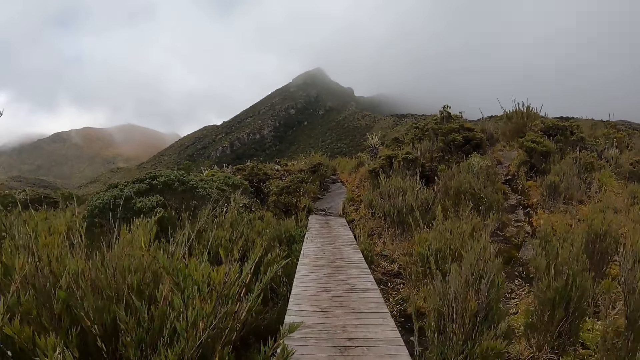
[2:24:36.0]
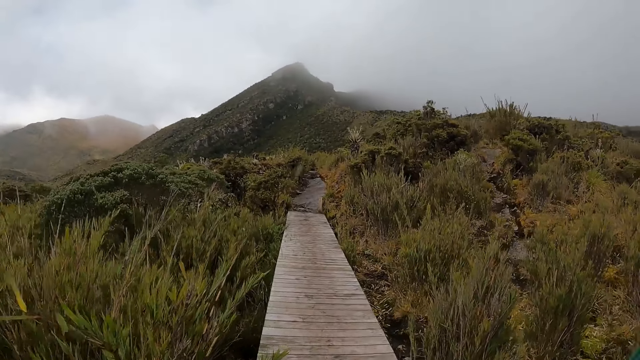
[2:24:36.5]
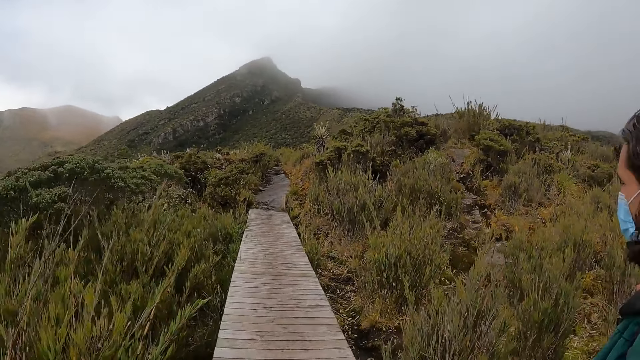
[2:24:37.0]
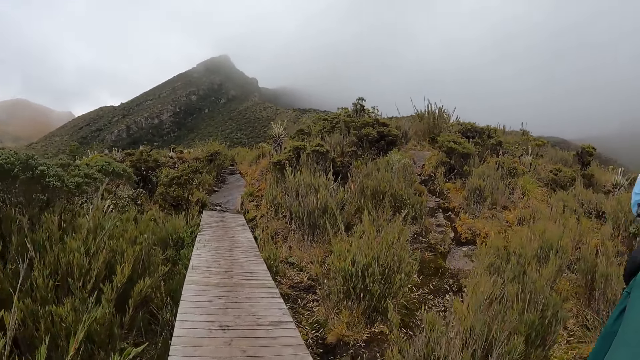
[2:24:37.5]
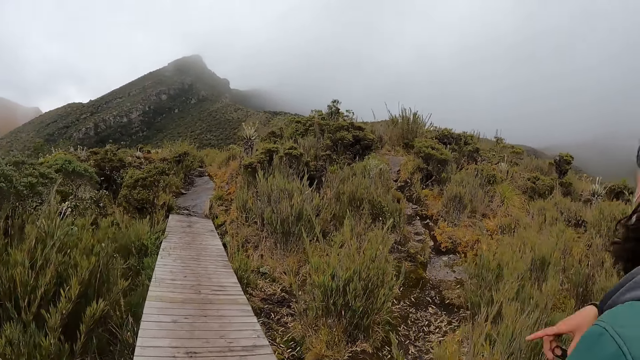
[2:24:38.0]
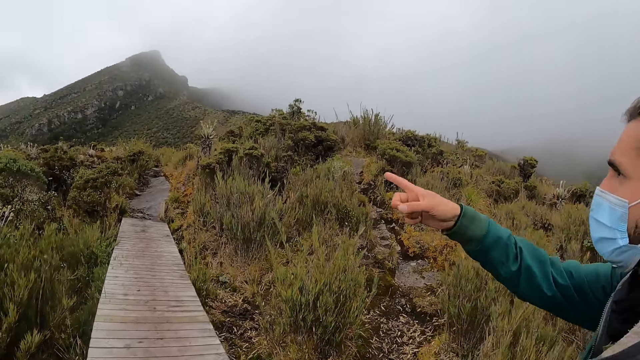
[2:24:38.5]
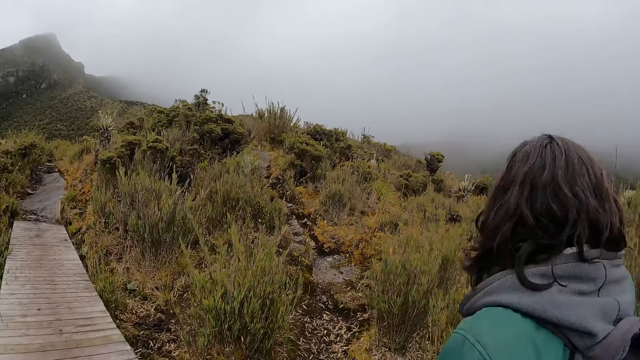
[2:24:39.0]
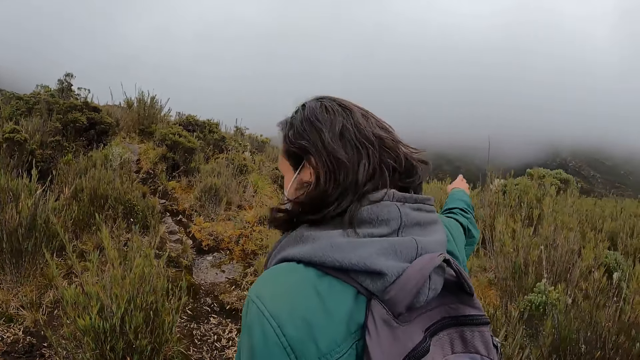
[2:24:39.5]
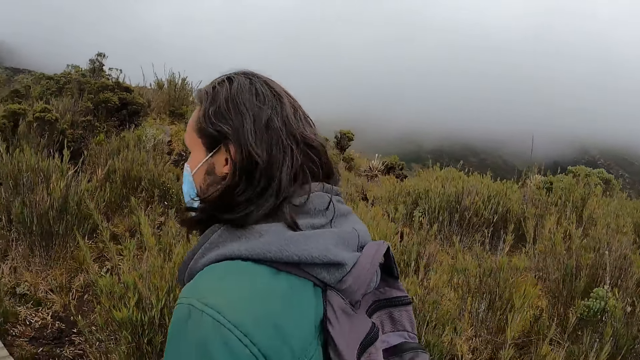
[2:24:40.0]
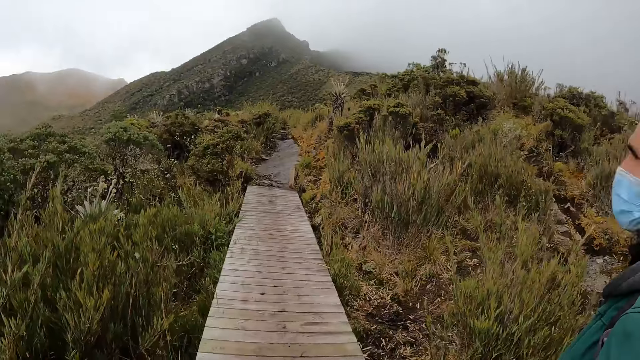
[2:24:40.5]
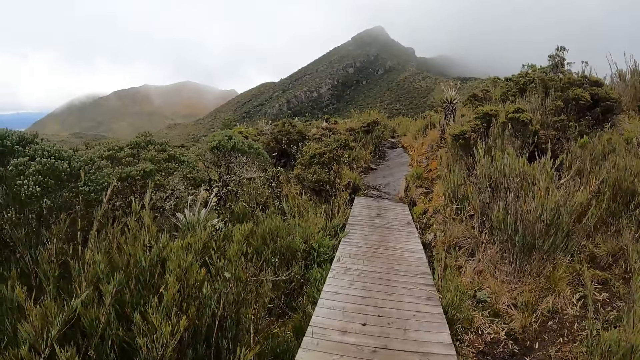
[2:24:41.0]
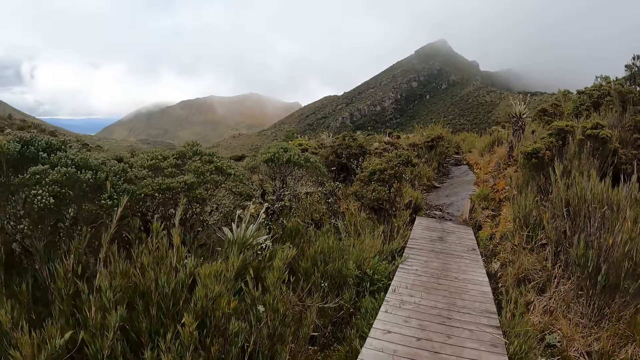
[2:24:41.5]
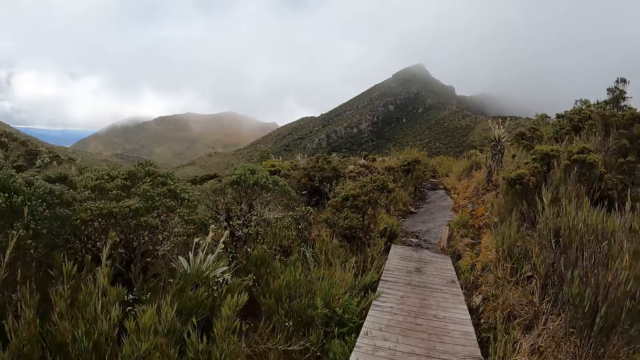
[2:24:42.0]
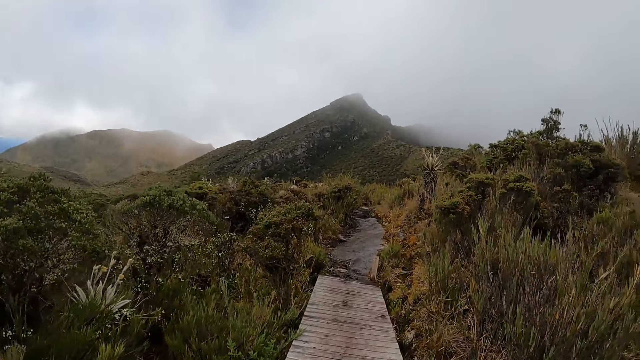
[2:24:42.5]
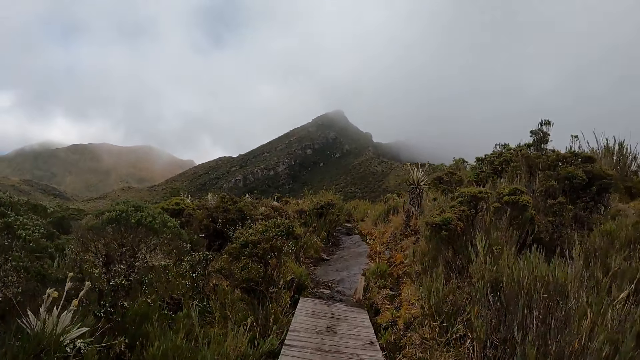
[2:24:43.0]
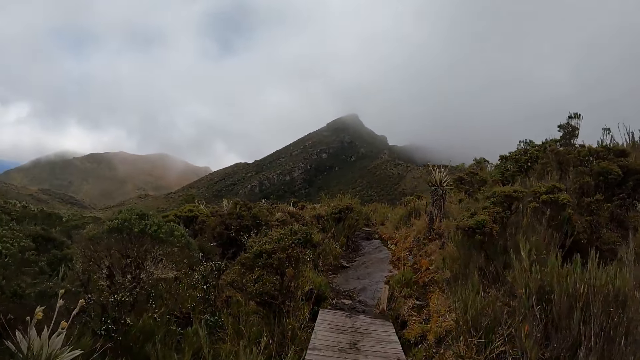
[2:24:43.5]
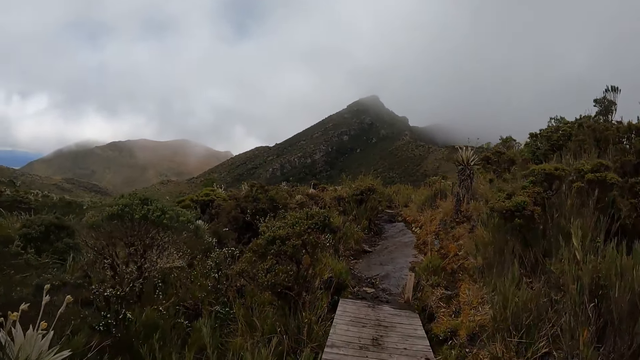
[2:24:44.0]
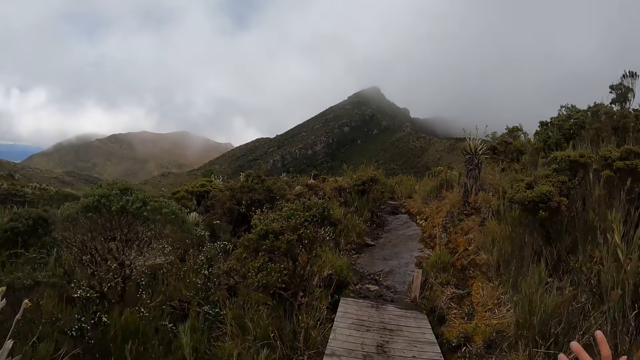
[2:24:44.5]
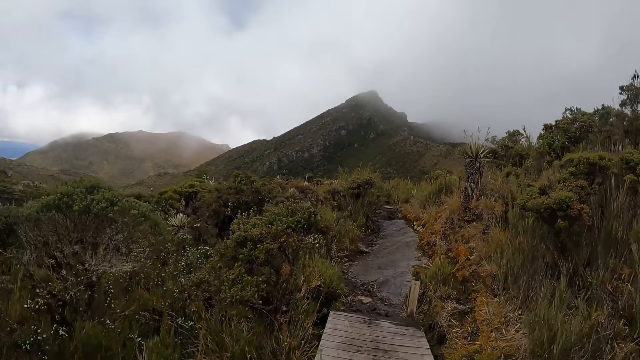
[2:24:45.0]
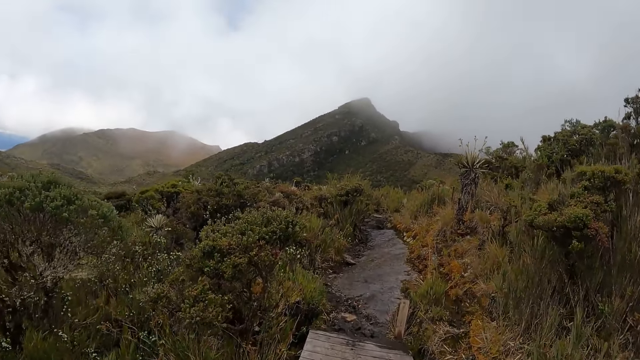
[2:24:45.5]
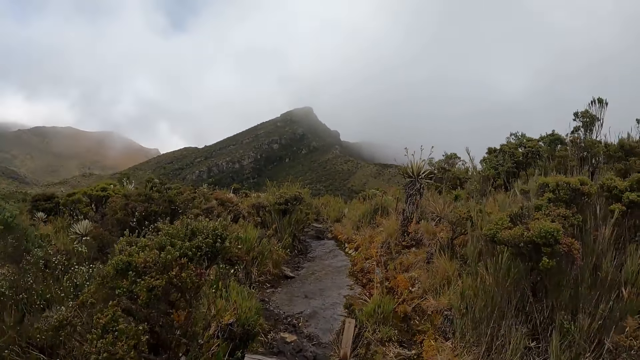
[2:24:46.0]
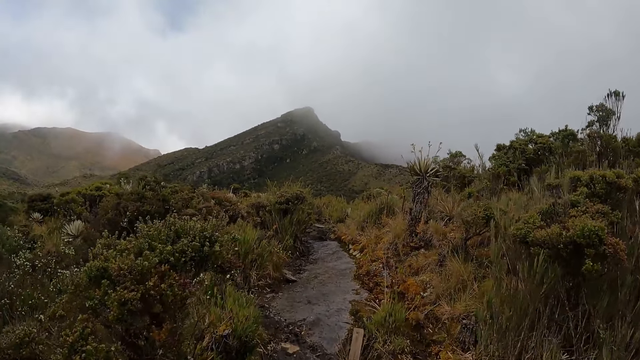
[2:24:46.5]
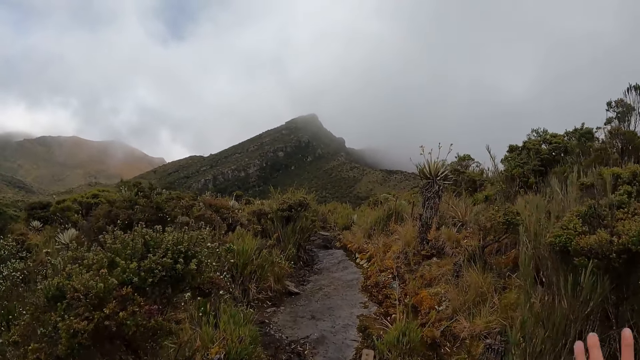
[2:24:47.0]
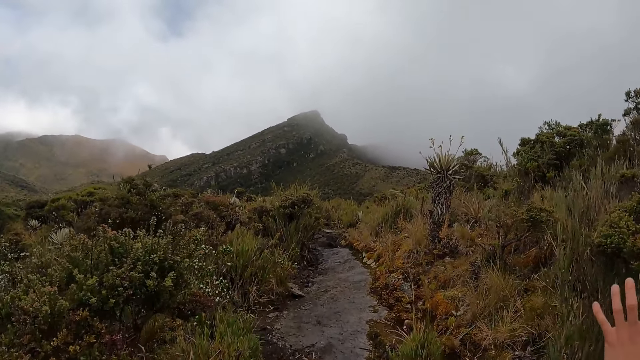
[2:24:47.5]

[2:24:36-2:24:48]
The man points.

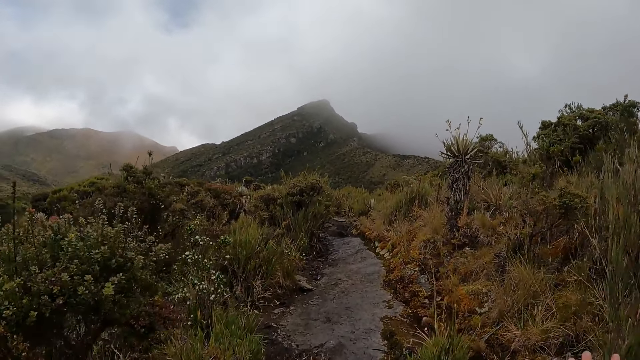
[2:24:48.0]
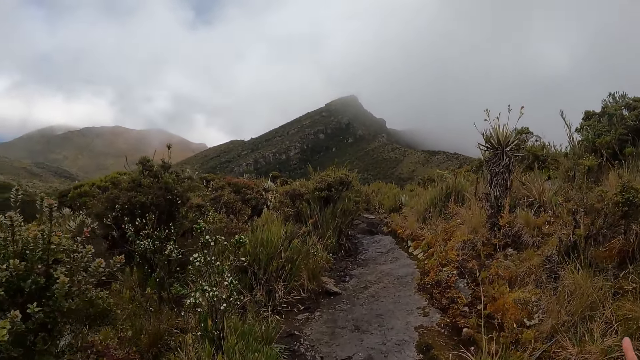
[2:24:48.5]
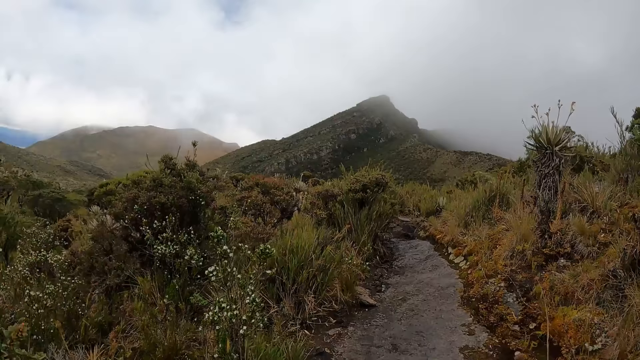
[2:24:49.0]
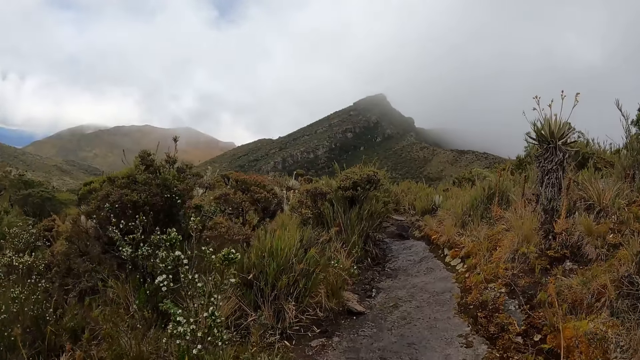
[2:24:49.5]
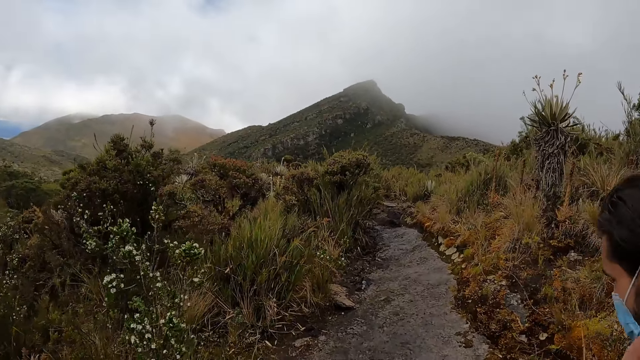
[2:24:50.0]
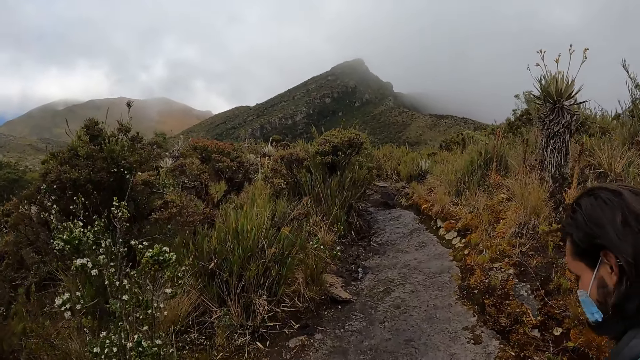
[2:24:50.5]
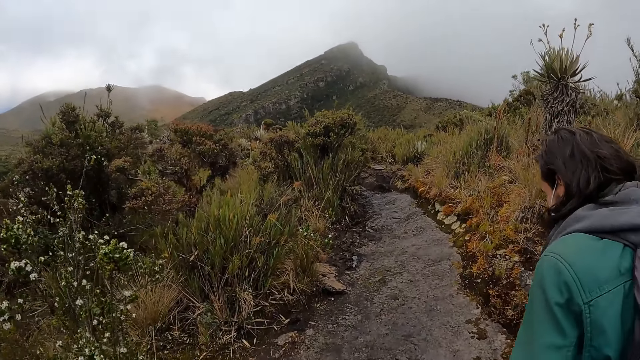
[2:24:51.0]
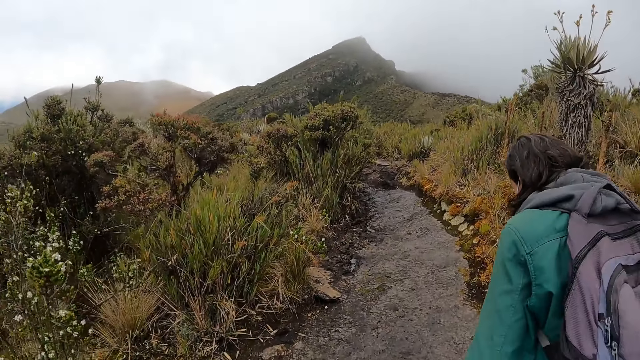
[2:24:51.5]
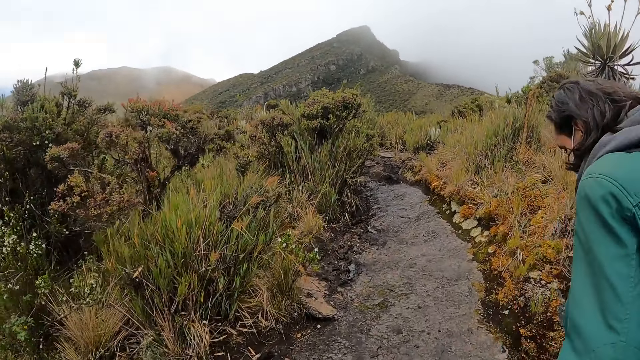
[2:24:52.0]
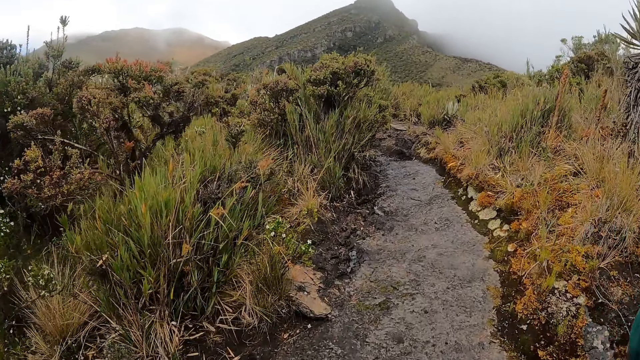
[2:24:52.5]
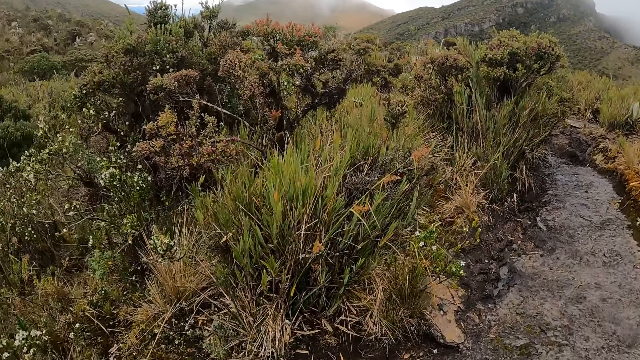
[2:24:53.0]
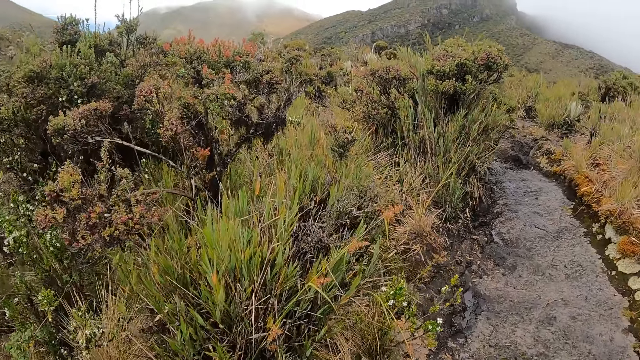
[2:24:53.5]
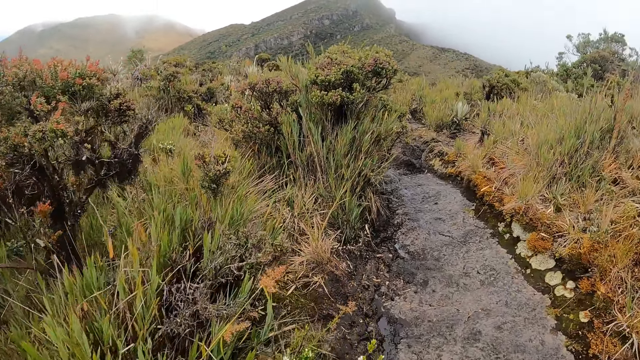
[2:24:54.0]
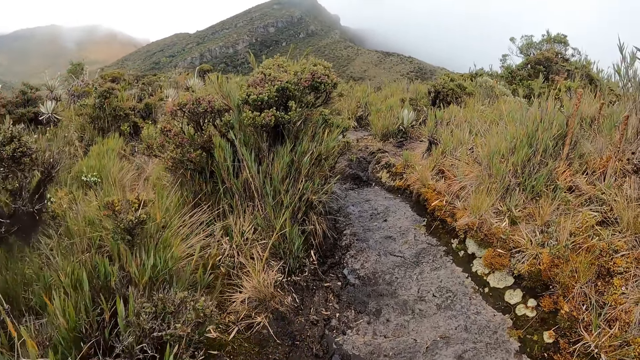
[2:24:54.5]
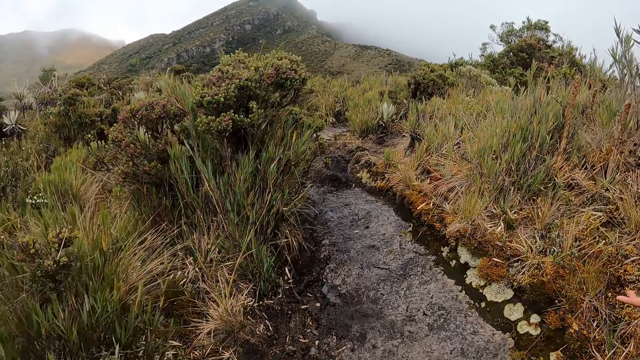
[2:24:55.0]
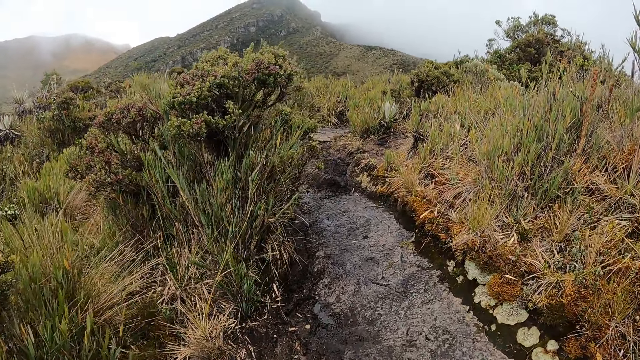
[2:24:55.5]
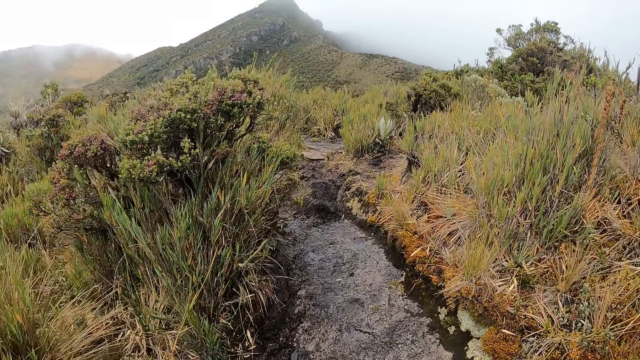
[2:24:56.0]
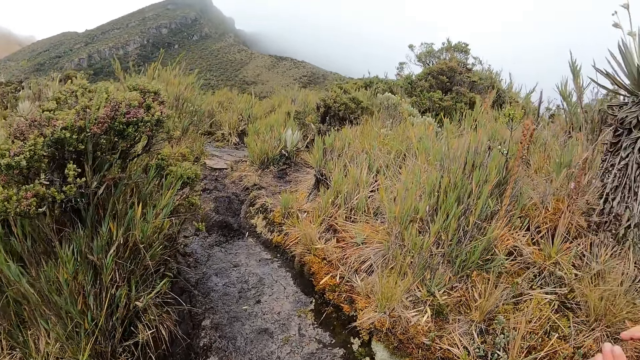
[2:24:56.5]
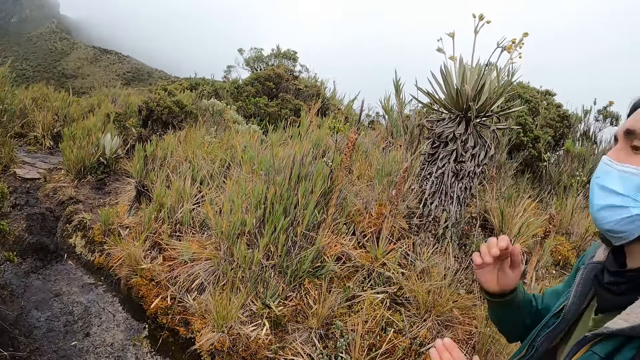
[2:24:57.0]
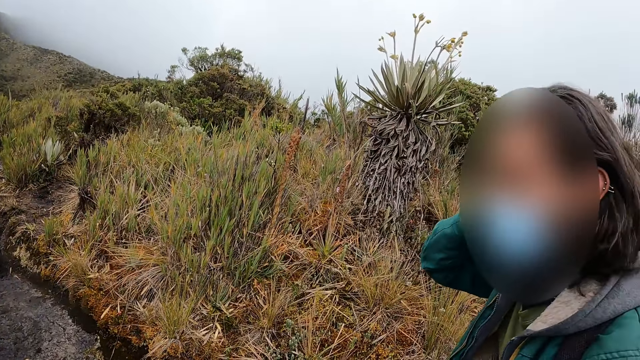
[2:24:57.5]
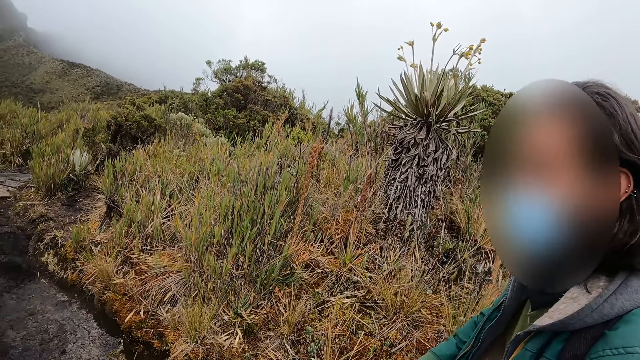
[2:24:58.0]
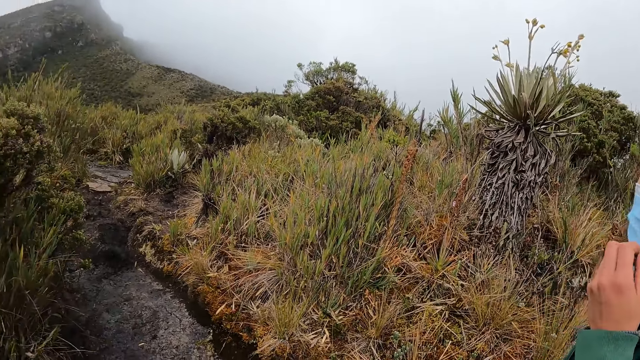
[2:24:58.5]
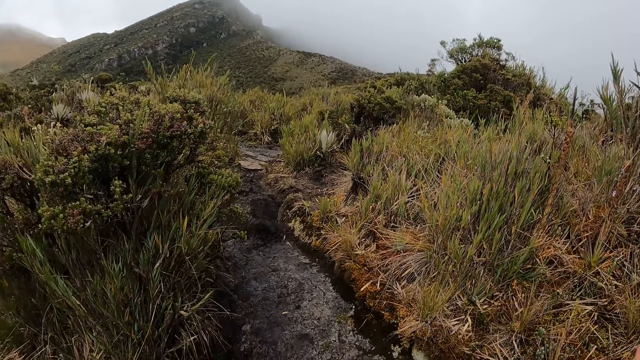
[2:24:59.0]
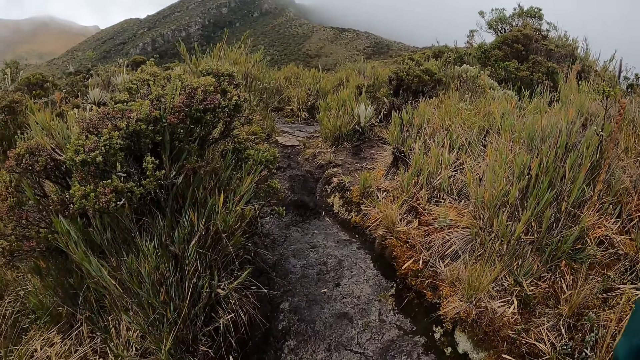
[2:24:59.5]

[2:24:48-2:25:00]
The camera wearer walks down a path. A man touches his hair.
